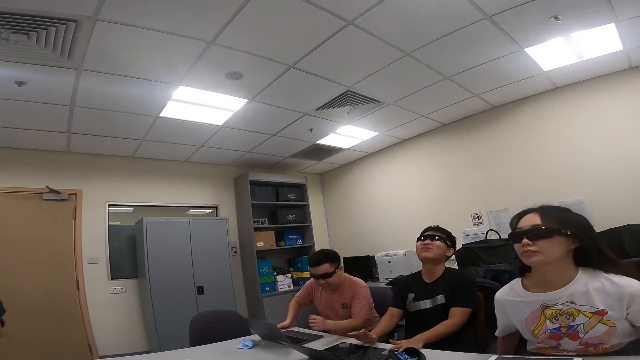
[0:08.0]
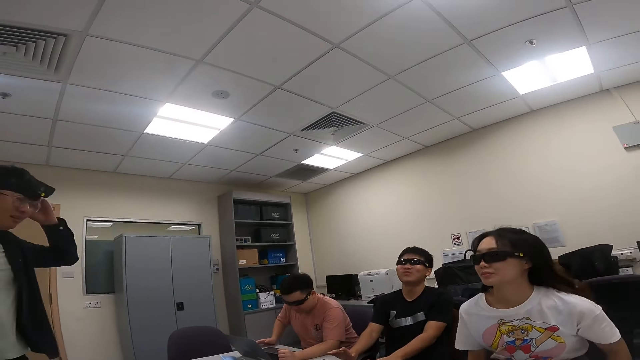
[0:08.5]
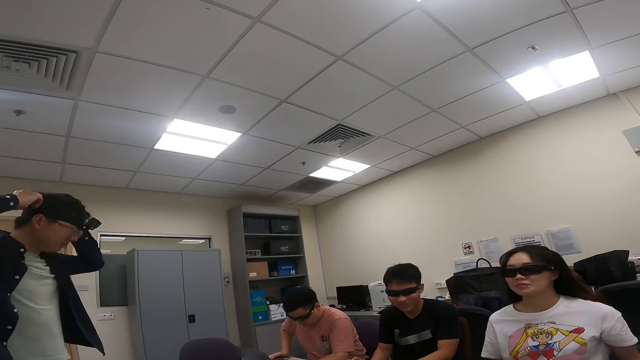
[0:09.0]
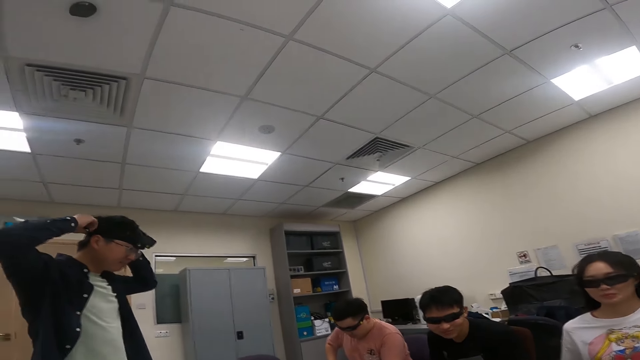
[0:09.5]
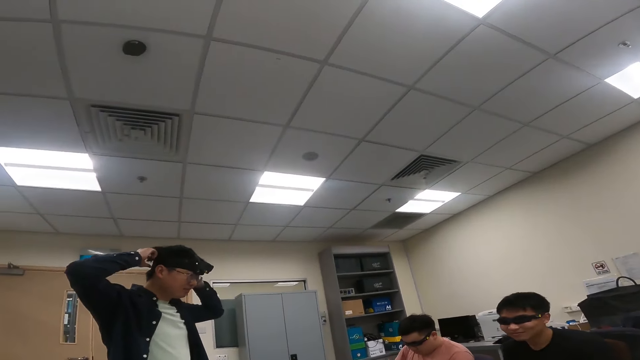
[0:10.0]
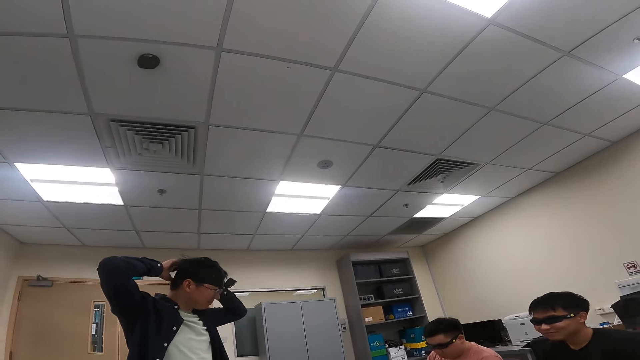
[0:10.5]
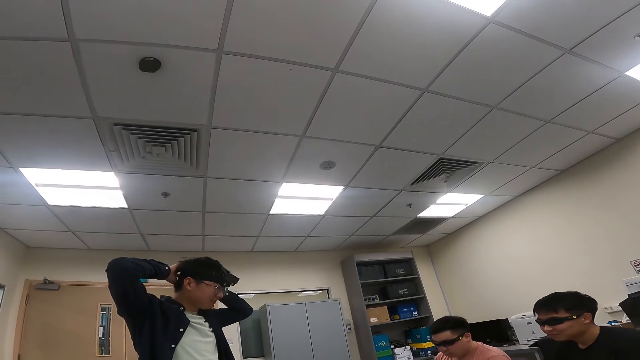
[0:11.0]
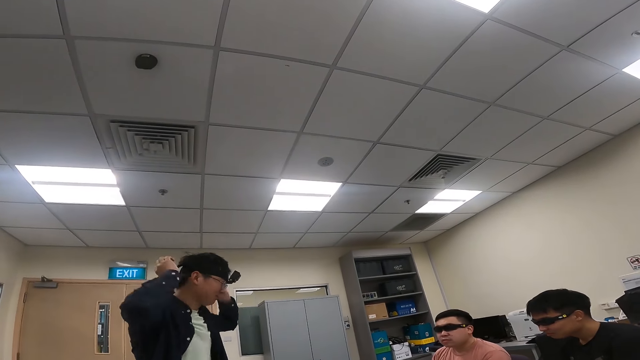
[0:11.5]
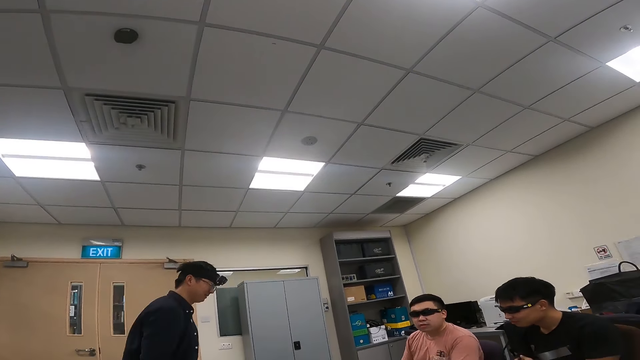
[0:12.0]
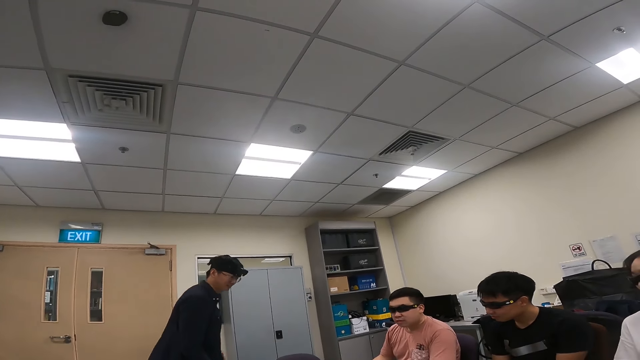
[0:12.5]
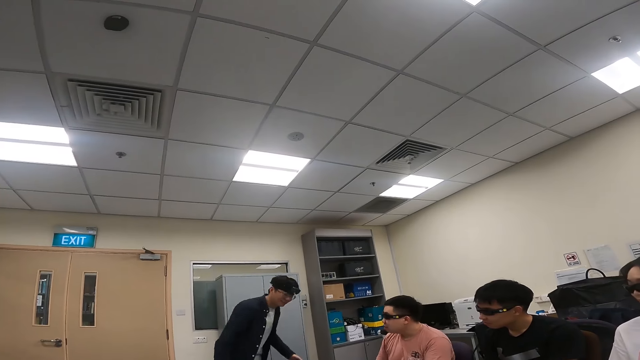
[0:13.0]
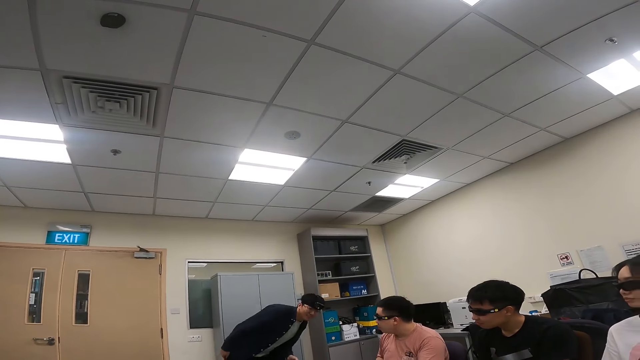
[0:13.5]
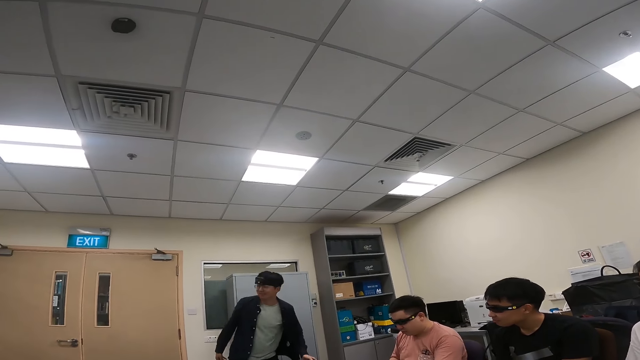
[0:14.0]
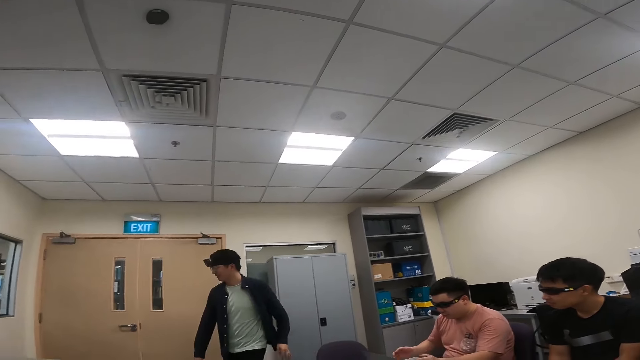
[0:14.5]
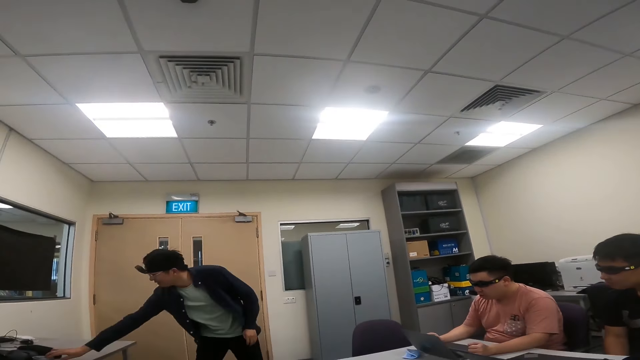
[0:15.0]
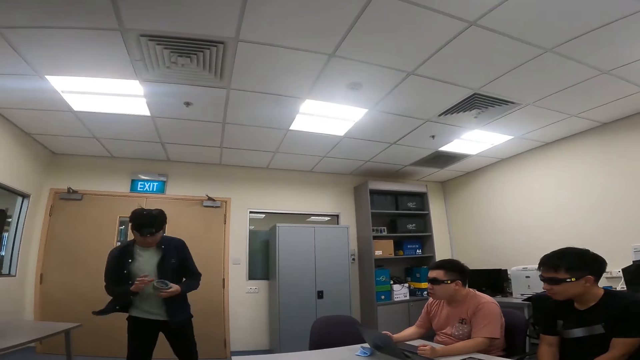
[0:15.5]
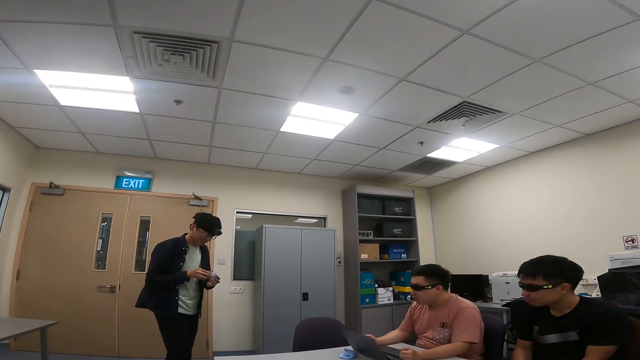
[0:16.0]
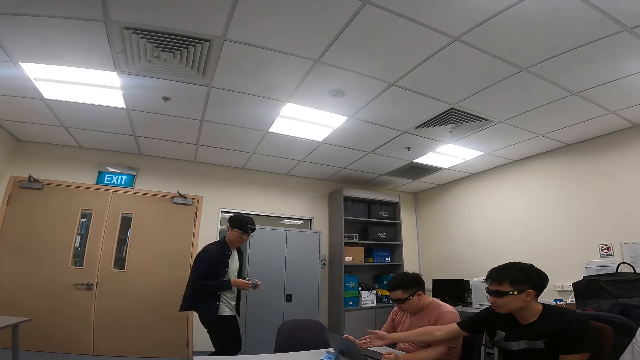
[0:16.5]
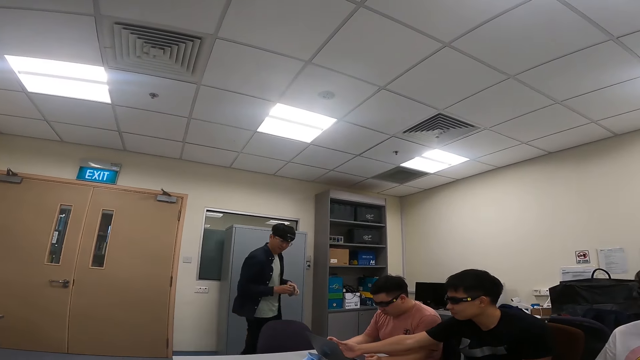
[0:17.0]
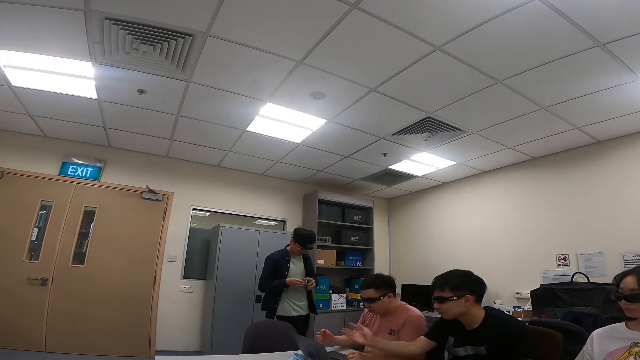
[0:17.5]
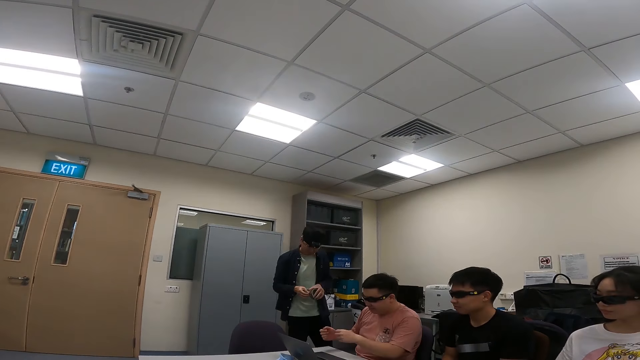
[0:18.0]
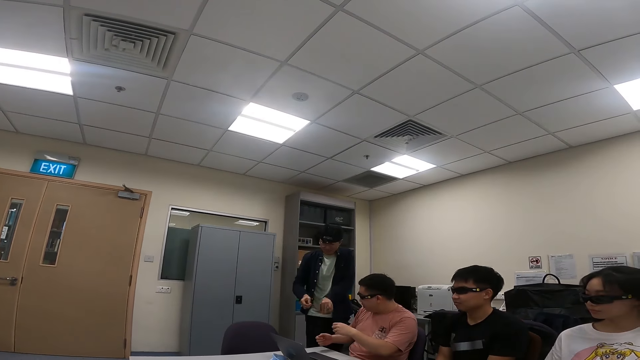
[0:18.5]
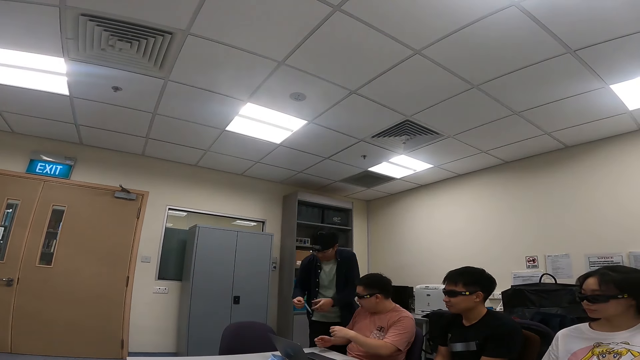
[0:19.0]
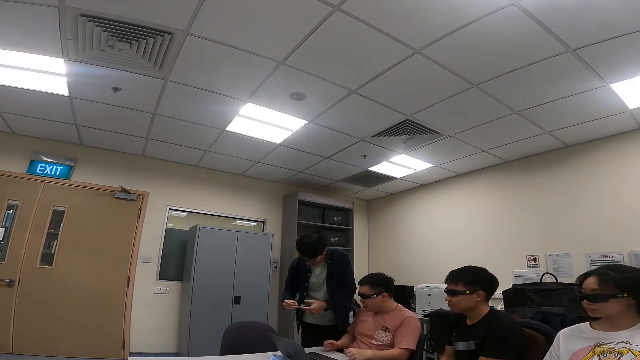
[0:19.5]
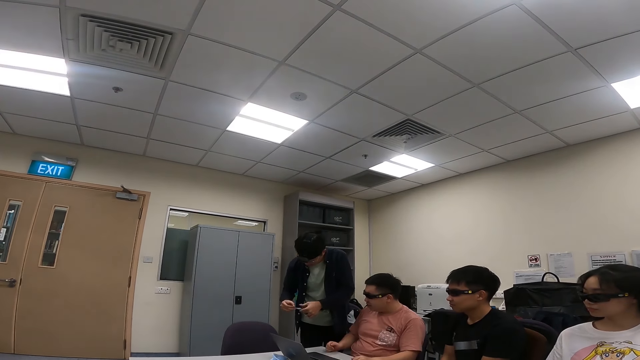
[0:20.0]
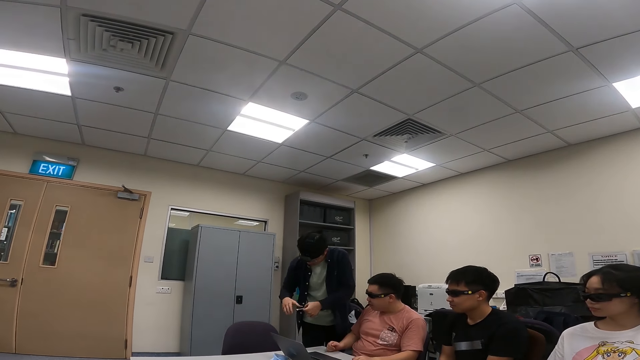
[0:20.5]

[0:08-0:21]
A person is adjusting his camera. The person is checking on another person's laptop. A man picks up sellotape, walks in the room and cuts the sellotape.

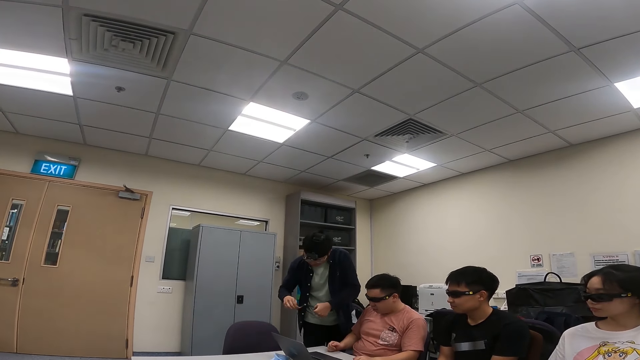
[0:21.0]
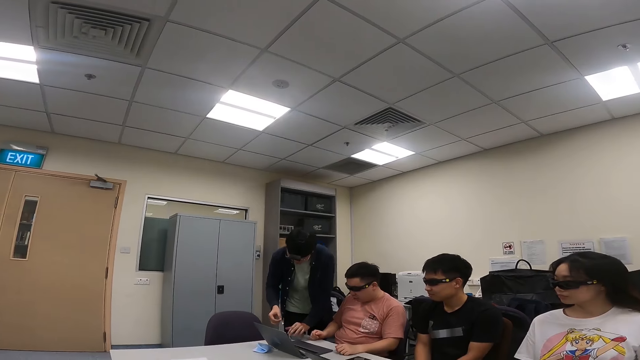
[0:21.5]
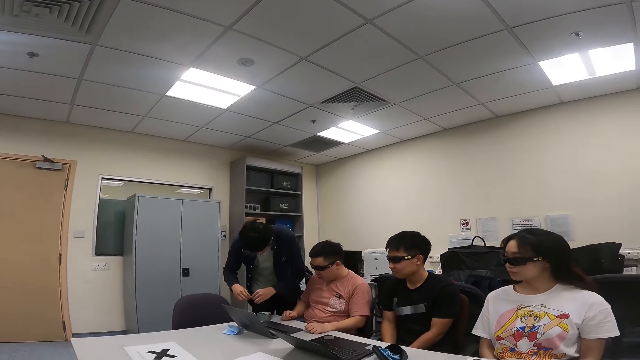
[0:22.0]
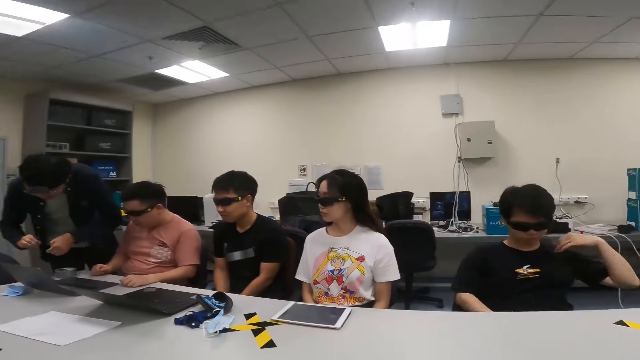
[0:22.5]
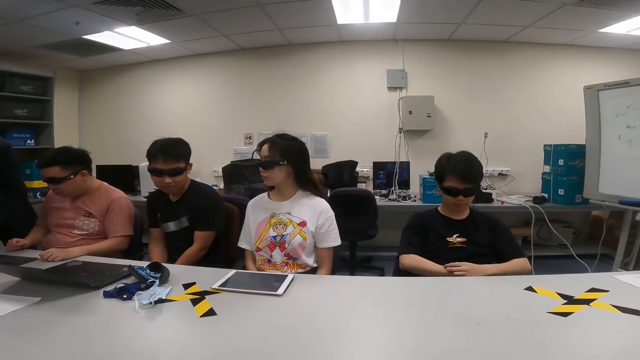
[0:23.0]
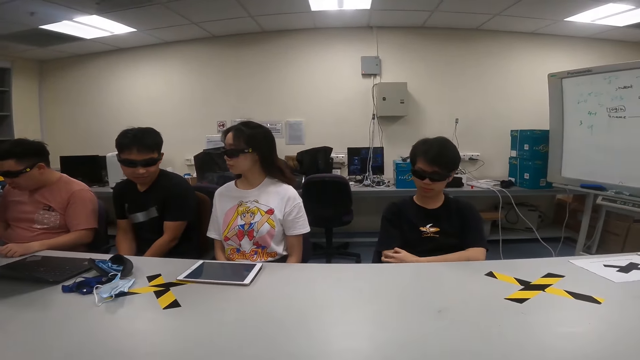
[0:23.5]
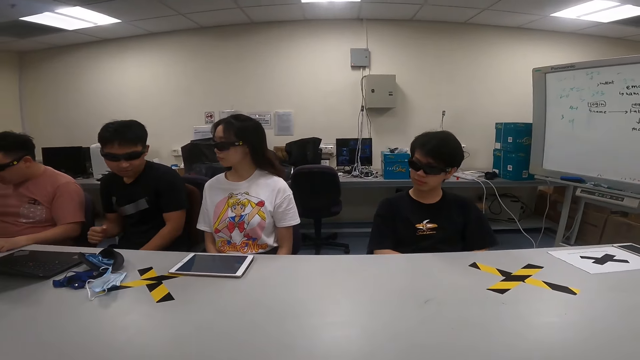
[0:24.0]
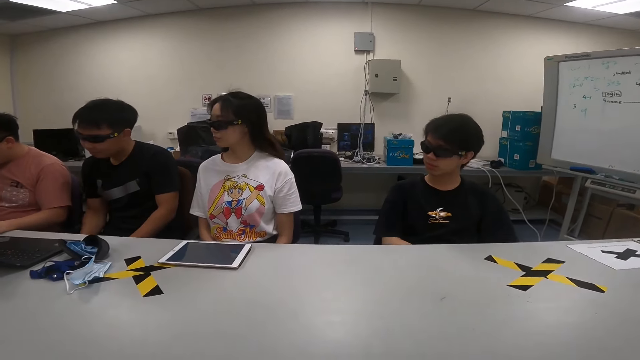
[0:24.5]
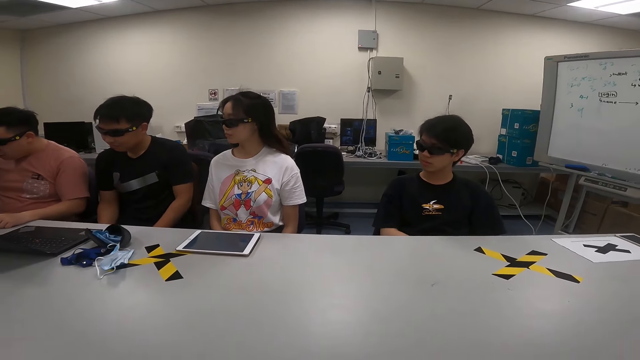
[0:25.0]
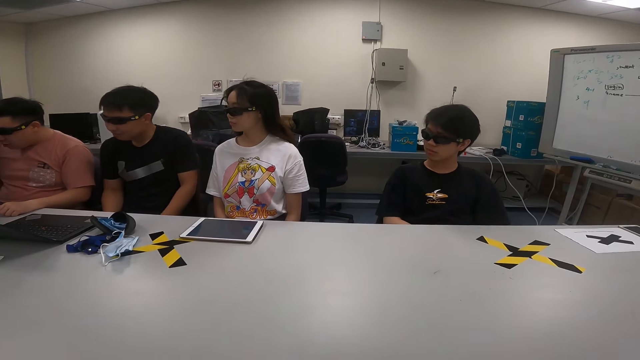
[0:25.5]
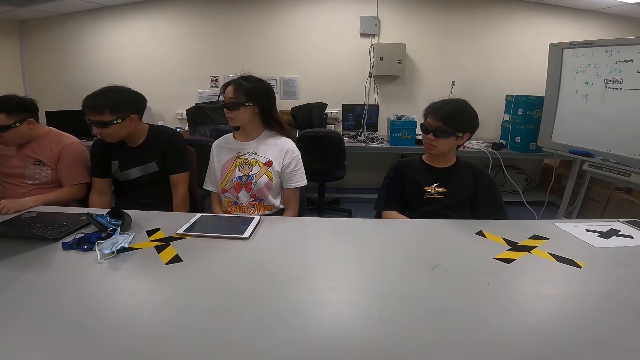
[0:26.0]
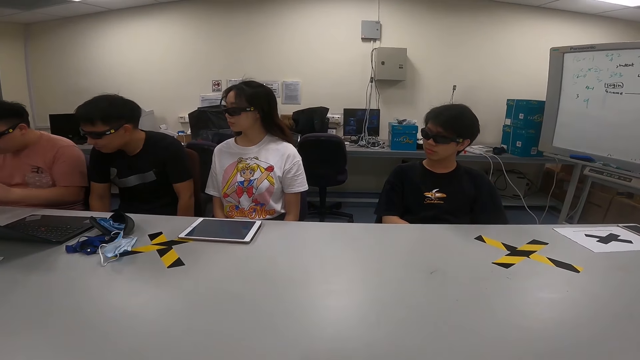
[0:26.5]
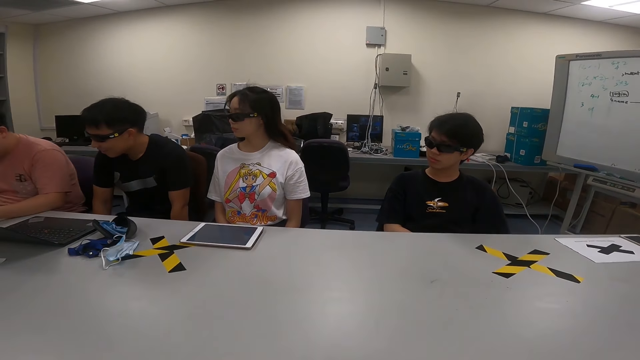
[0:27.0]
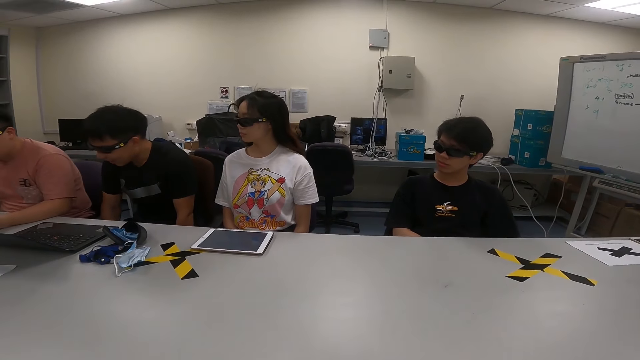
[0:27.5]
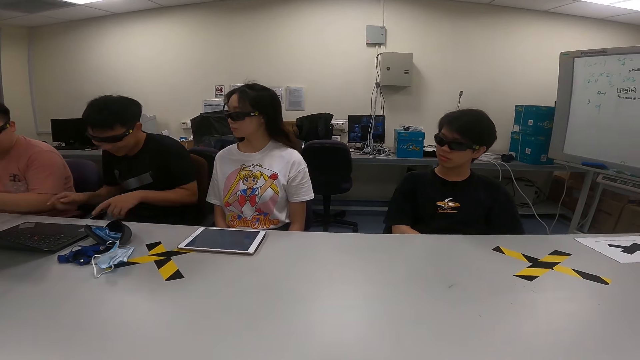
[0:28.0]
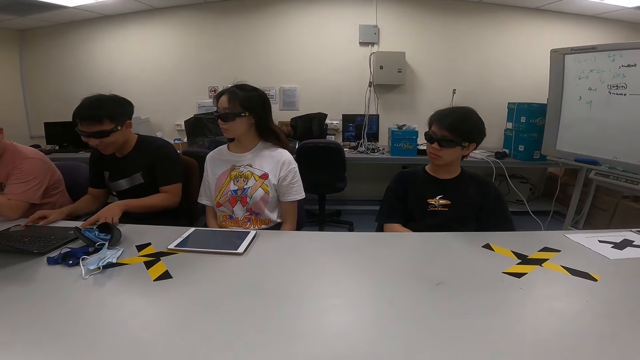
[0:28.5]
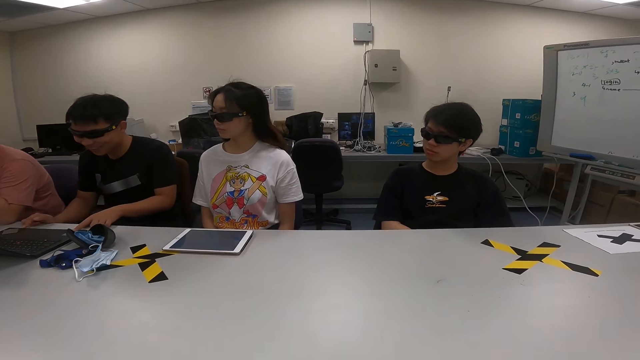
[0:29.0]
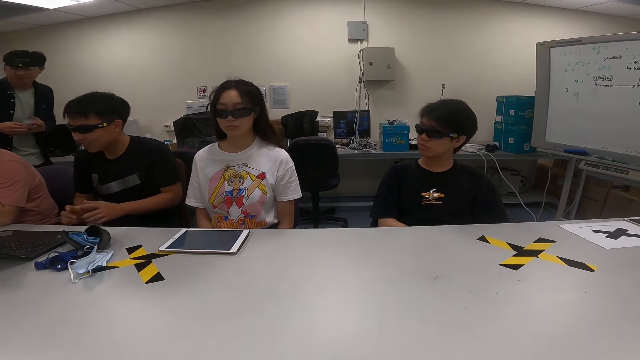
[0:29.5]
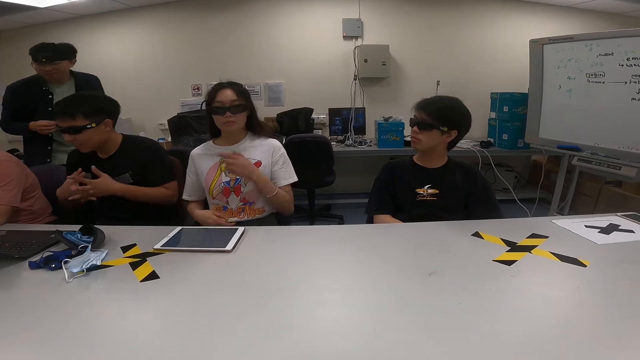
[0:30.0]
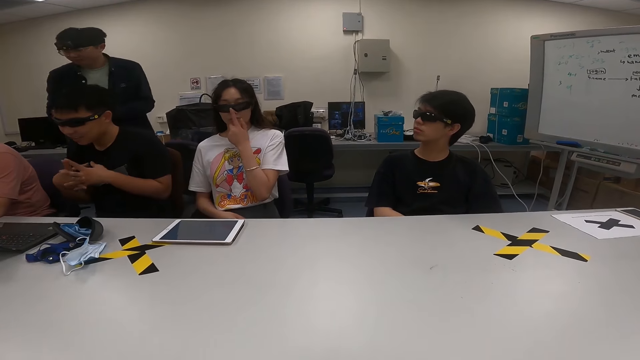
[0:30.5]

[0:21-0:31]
A man places the sellotape on the table. The camera wearer looks around. A person is putting a tape on a laptop. Another man uses the laptop.
